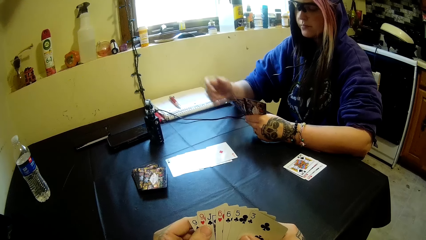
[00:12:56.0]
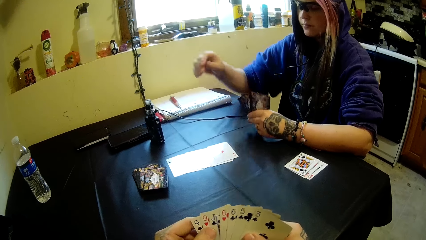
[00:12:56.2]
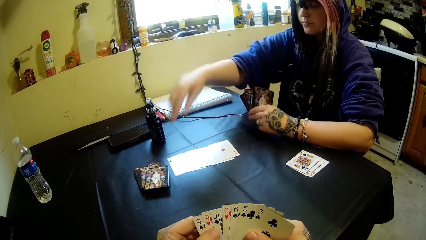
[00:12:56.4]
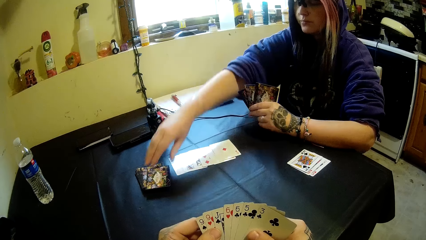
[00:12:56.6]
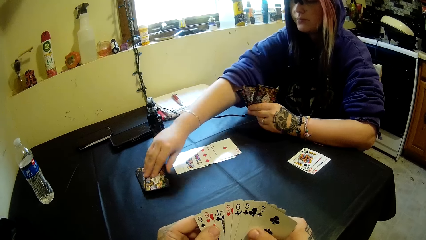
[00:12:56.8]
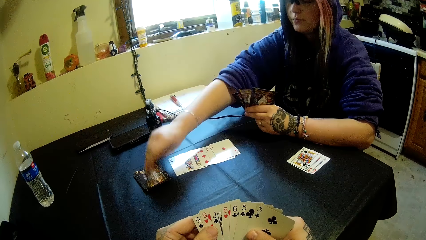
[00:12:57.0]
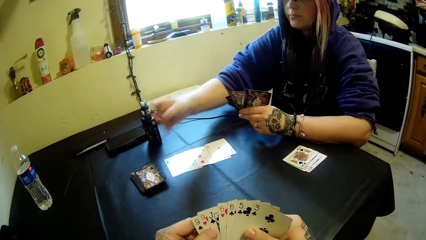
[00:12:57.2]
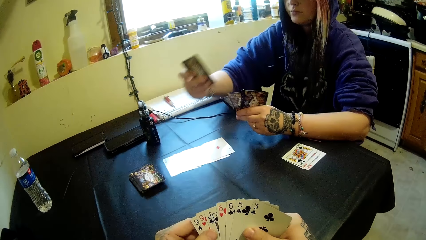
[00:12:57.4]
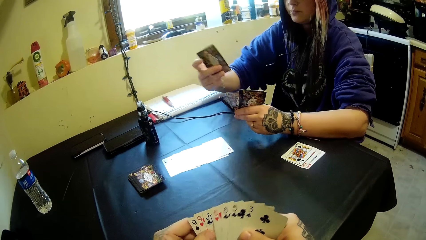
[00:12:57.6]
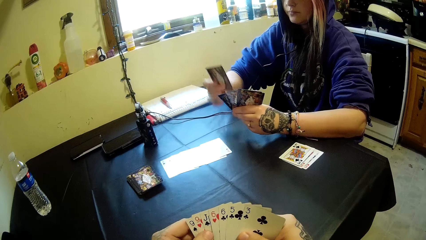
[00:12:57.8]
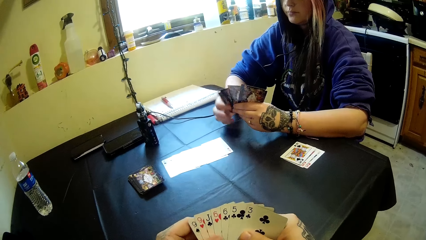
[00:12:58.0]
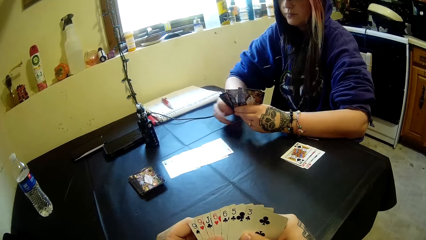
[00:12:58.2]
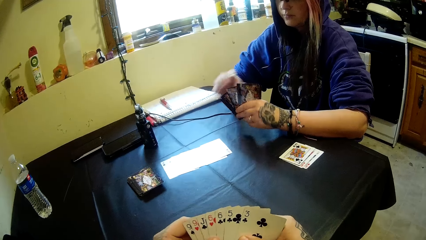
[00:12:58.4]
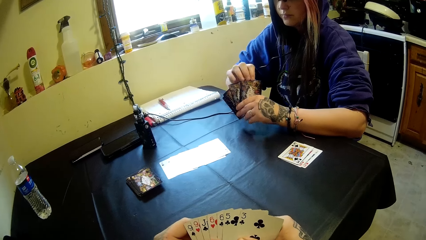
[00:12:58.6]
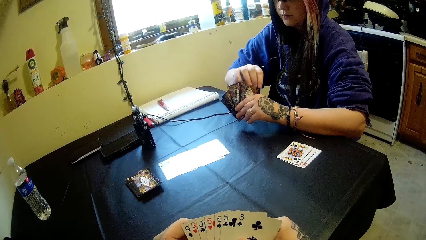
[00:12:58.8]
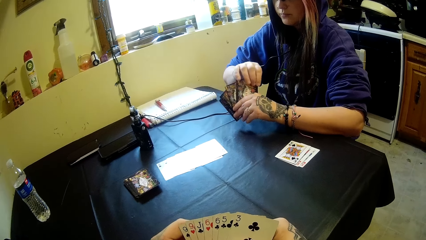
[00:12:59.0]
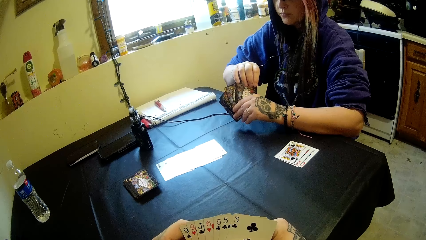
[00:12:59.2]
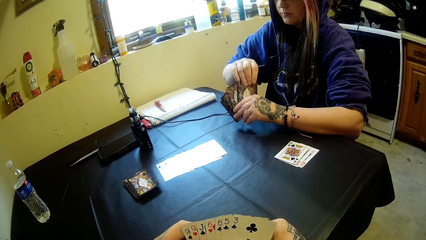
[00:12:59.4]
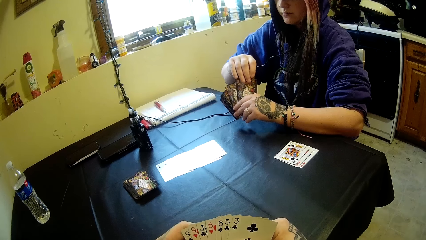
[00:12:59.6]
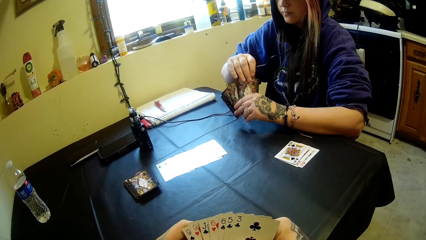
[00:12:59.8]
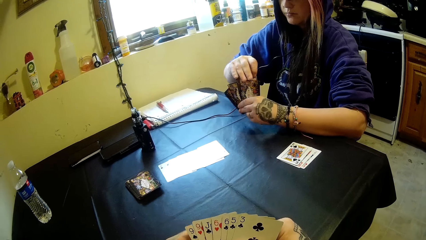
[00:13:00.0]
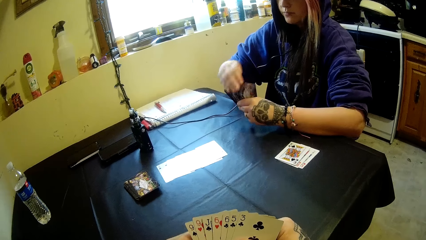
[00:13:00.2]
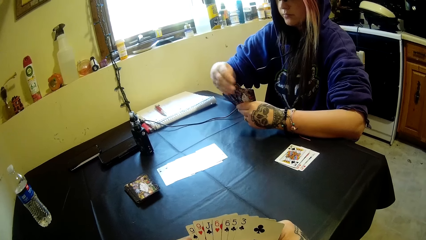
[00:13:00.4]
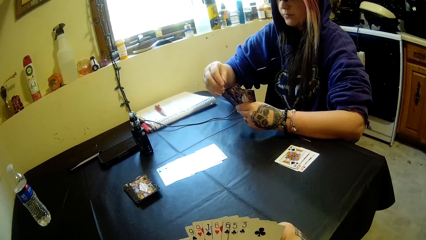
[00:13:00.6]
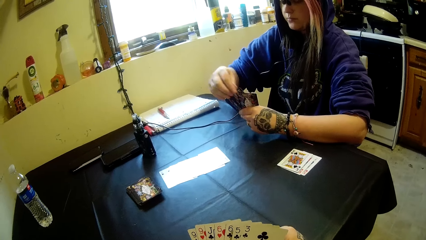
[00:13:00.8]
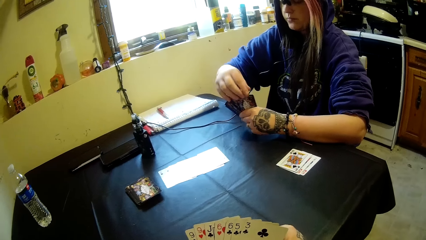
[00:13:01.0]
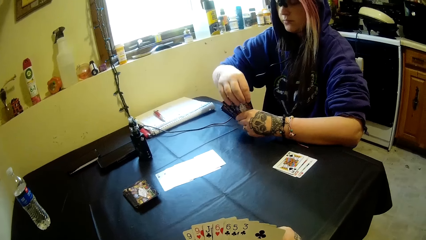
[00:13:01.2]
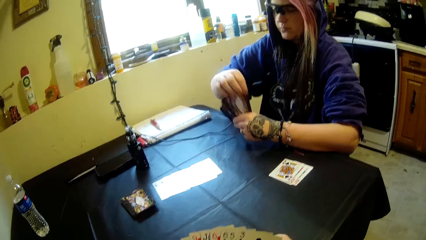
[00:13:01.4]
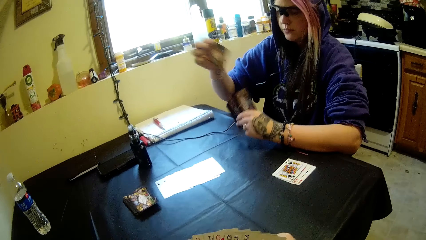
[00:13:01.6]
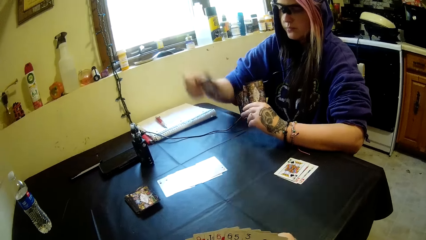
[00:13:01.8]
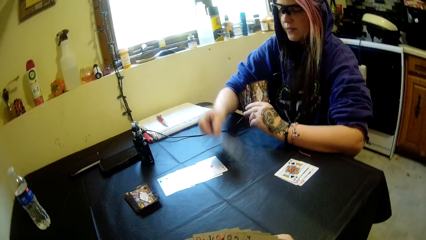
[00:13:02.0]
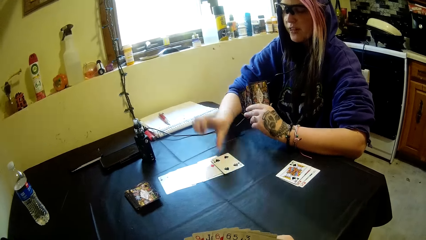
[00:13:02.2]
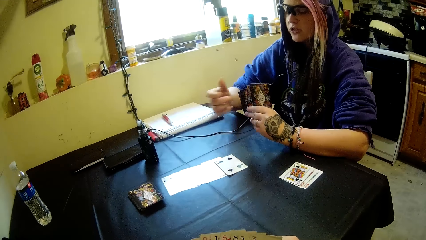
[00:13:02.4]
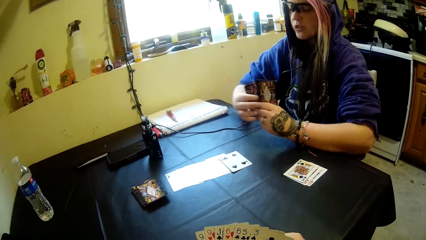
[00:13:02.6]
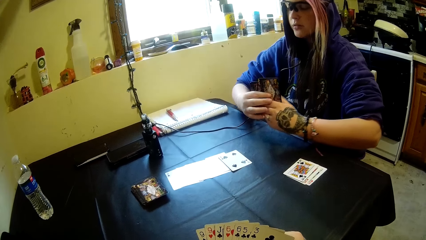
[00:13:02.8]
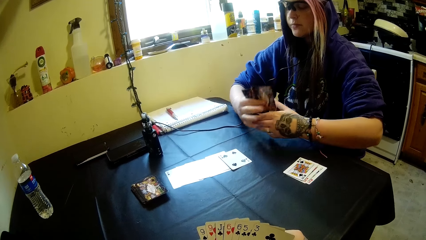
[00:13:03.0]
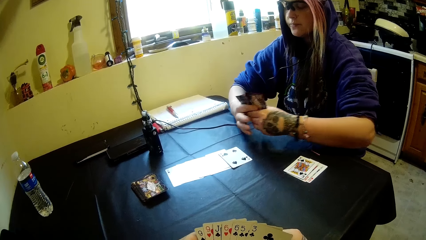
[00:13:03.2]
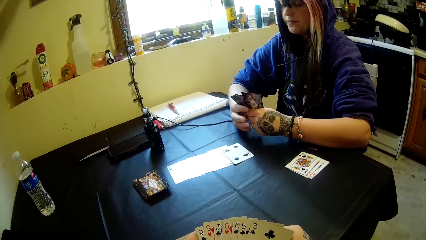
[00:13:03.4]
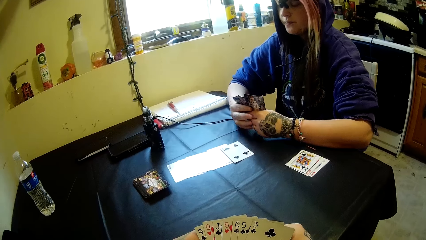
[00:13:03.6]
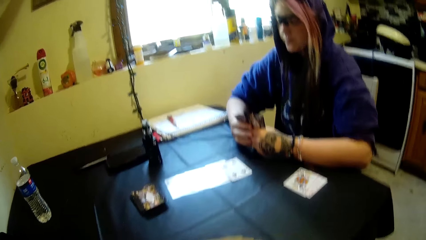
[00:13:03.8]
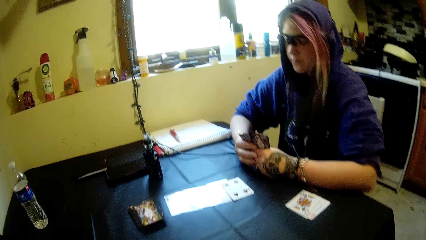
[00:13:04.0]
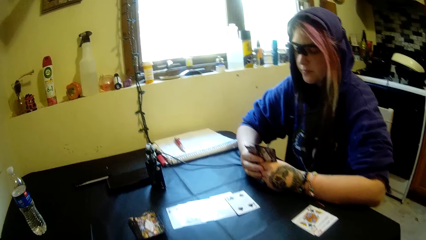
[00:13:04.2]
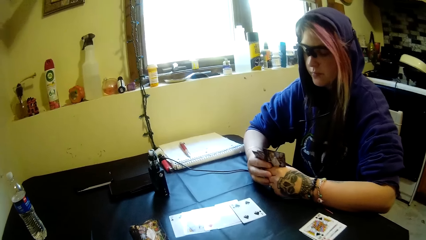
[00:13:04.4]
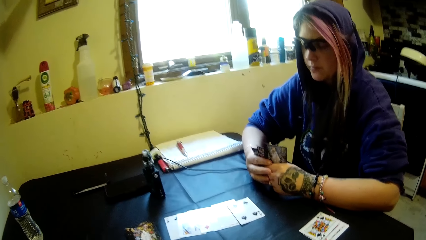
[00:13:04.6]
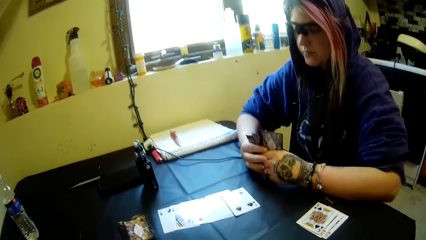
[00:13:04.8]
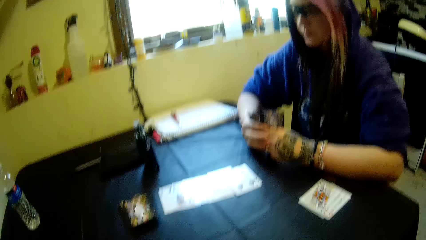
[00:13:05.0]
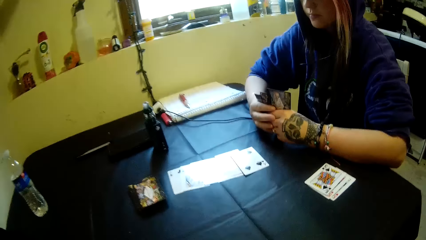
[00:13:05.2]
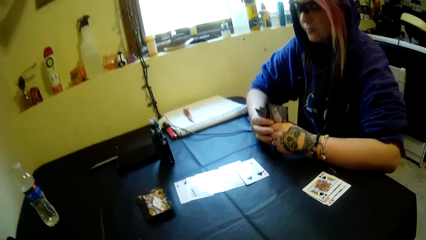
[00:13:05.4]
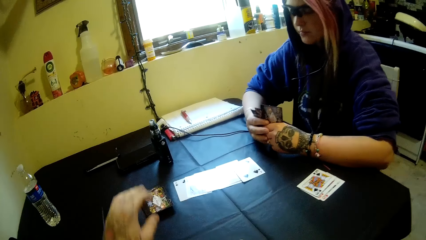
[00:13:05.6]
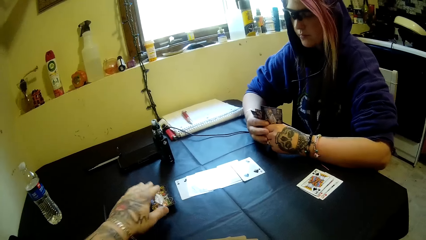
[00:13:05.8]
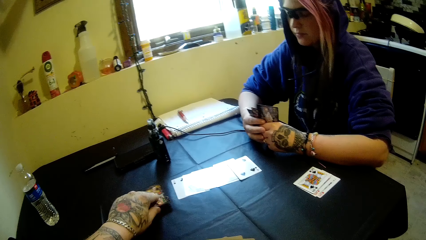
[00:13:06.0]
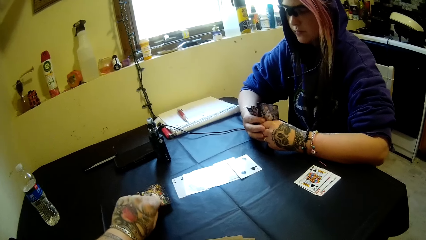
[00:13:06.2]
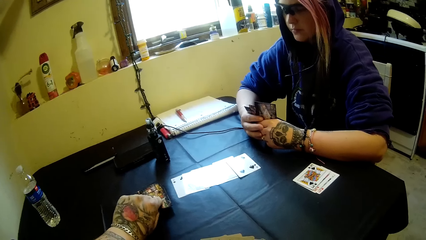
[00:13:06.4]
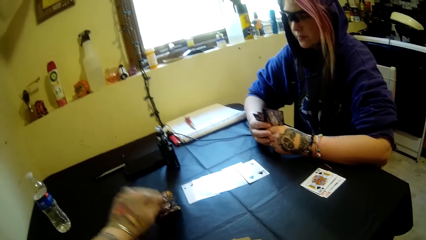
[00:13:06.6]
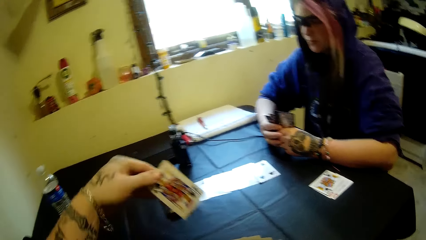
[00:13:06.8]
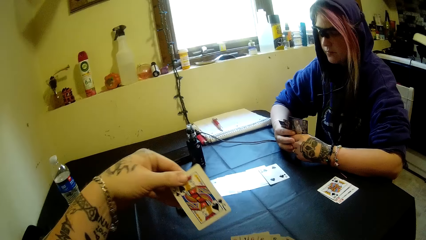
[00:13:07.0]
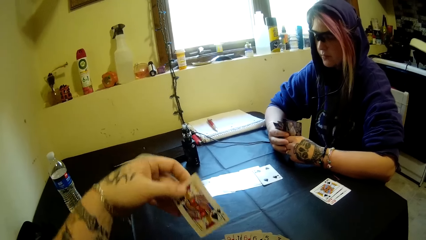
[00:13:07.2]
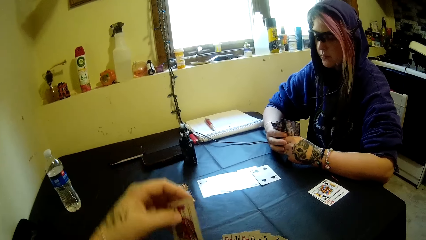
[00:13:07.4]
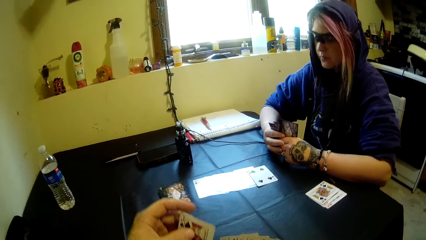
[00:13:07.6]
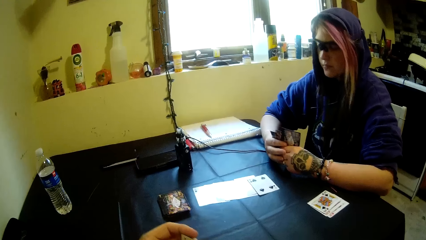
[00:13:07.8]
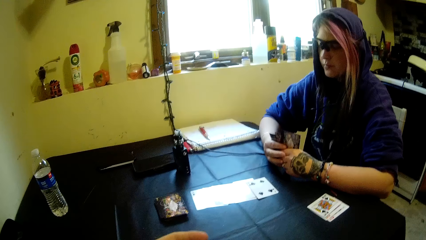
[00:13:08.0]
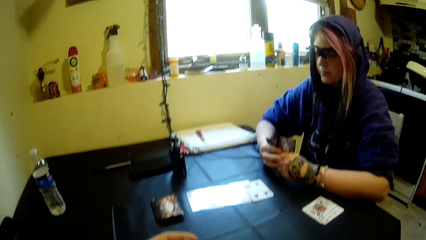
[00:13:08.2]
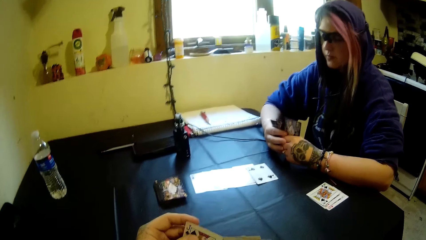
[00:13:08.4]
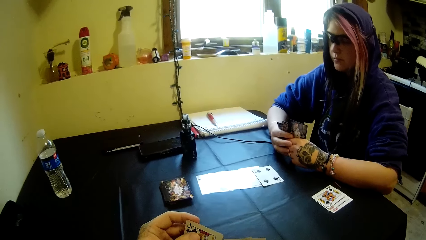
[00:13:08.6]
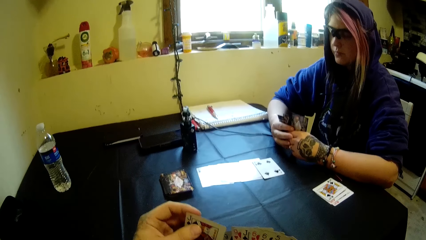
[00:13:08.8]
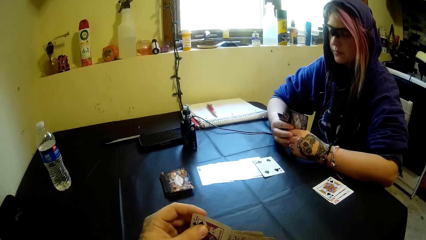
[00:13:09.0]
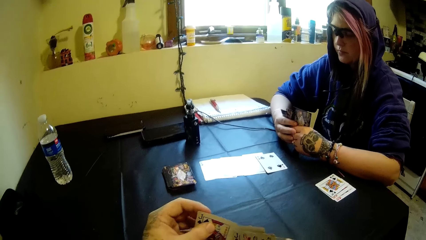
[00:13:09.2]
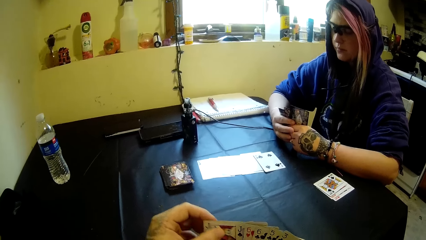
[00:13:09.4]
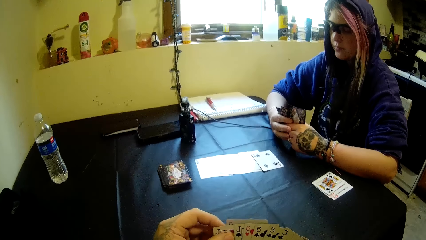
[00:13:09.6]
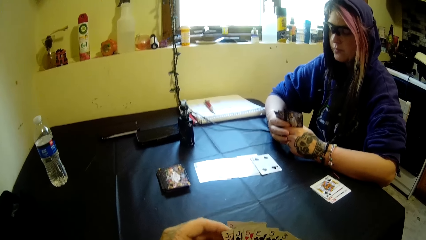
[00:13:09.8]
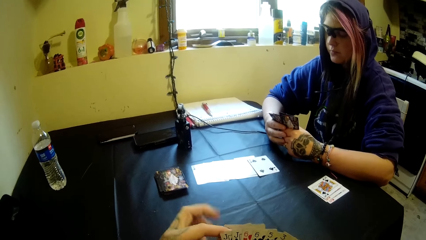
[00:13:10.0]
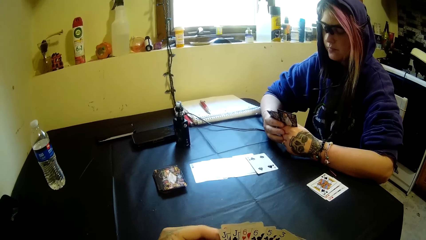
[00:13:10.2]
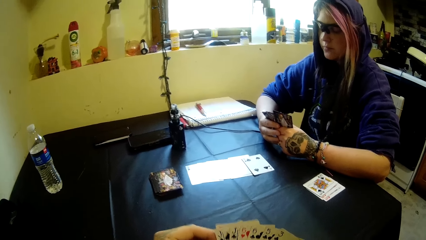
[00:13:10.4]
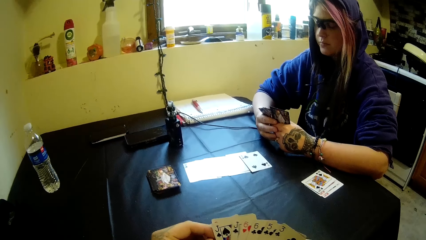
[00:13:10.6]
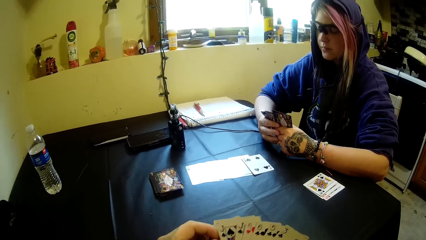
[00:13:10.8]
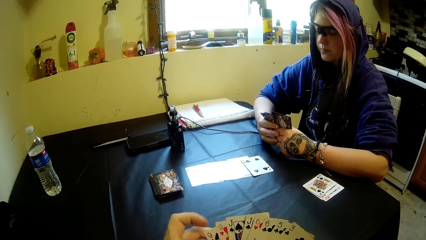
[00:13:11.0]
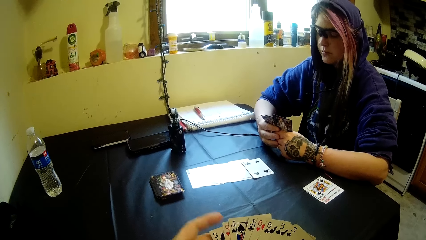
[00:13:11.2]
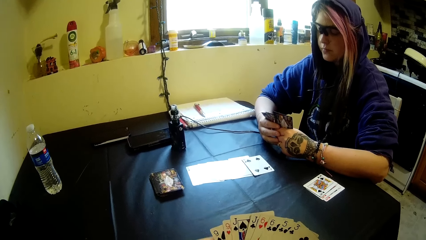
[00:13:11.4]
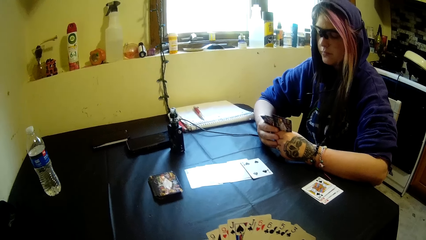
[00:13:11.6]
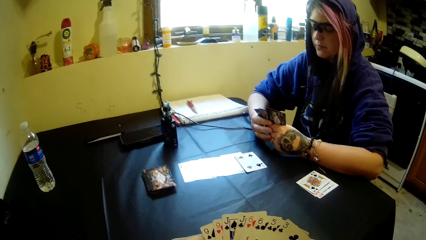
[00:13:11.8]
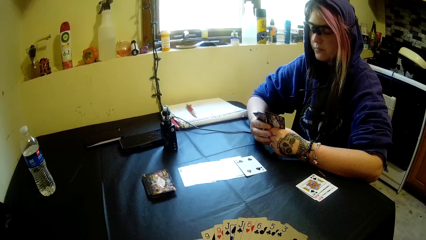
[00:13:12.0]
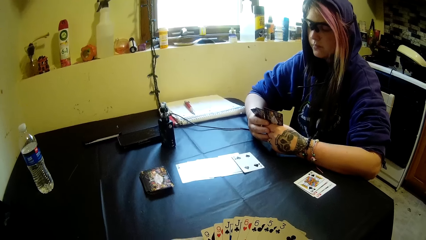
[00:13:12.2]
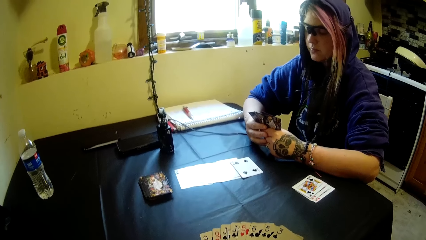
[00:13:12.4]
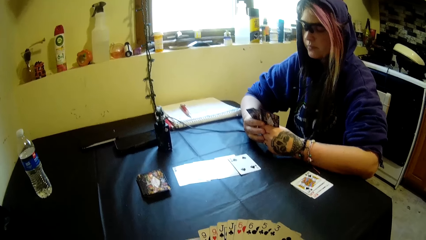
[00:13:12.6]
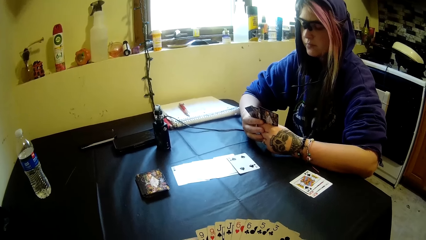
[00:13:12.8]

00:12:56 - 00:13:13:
A woman picks a card from the table. The woman drops the card on the table. The camera wearer picks a card from the table.
